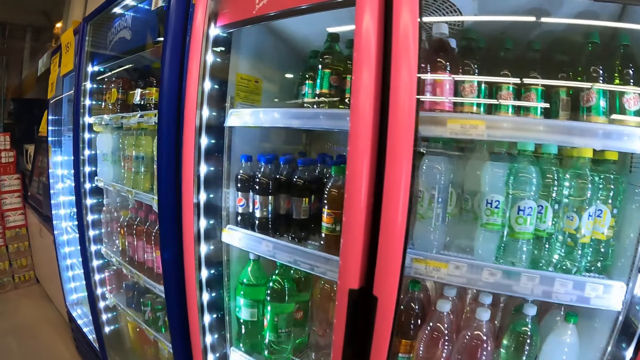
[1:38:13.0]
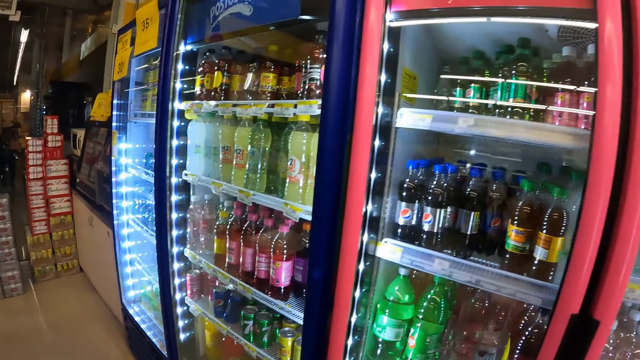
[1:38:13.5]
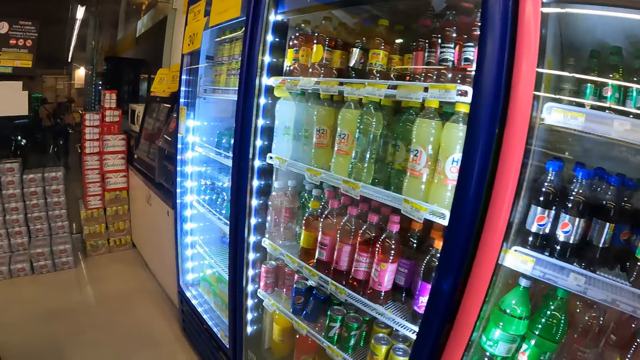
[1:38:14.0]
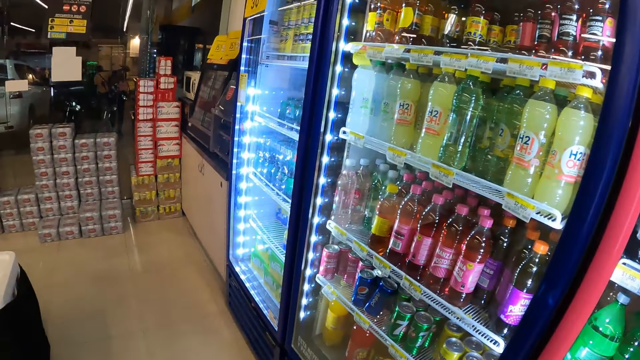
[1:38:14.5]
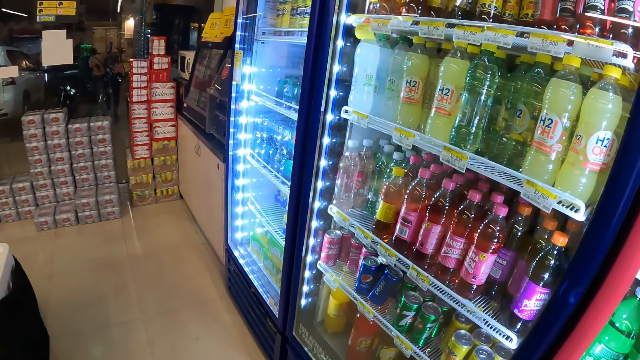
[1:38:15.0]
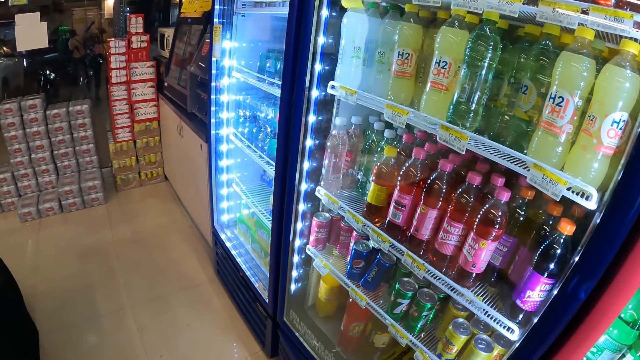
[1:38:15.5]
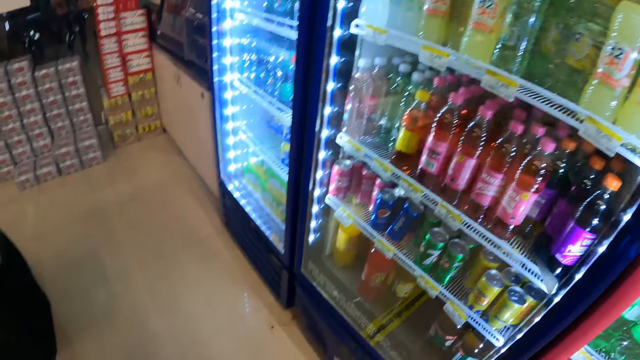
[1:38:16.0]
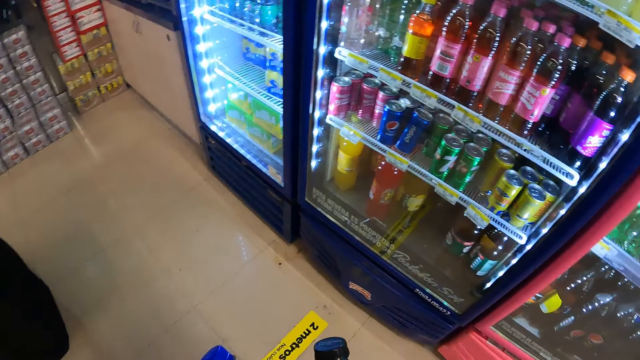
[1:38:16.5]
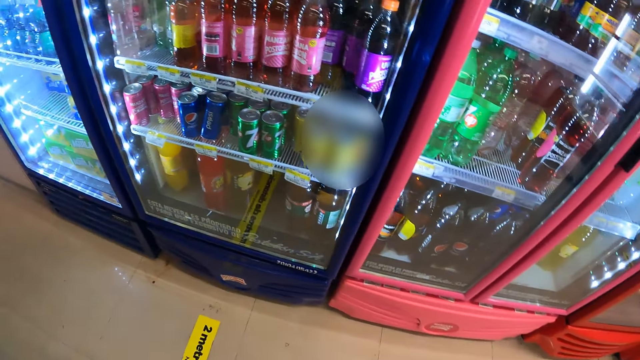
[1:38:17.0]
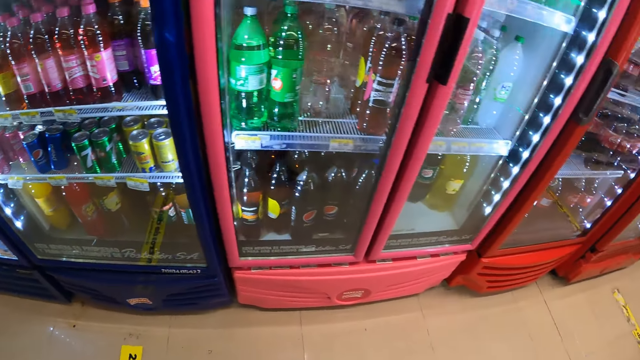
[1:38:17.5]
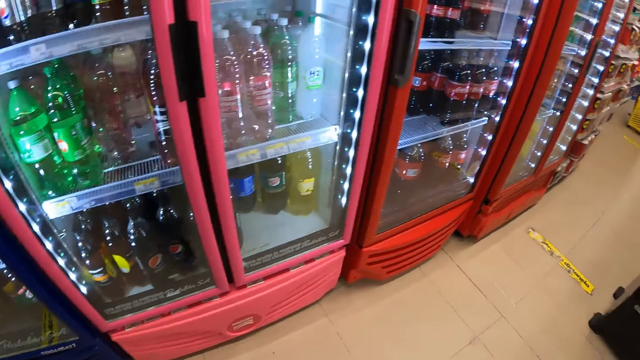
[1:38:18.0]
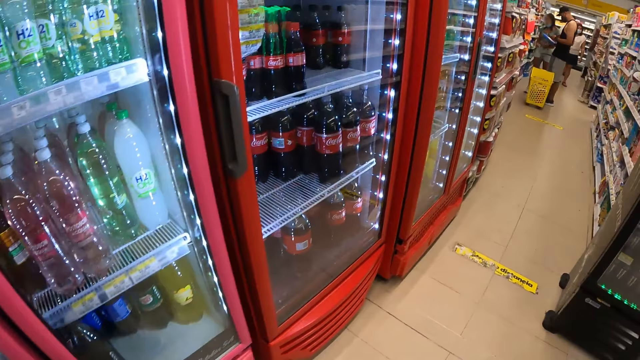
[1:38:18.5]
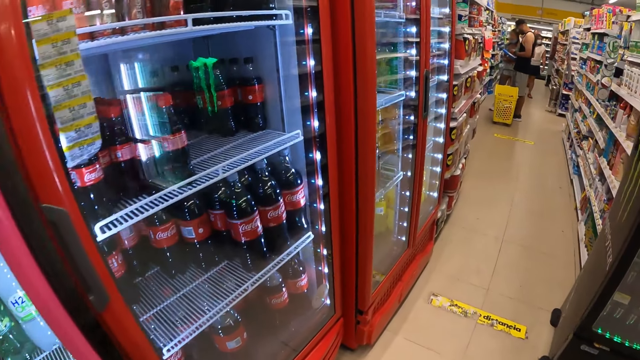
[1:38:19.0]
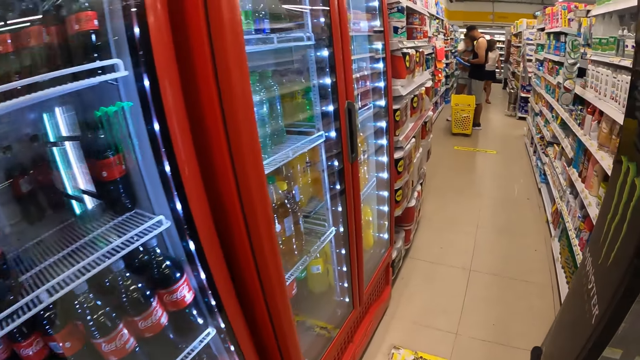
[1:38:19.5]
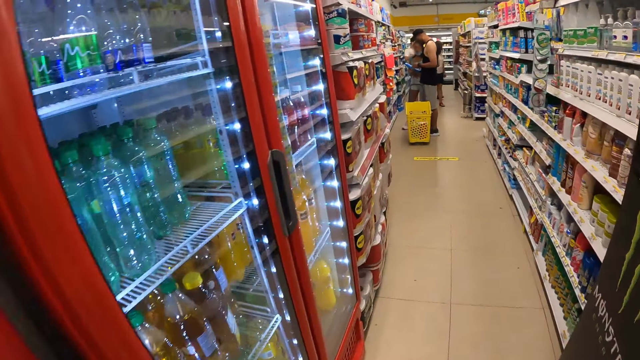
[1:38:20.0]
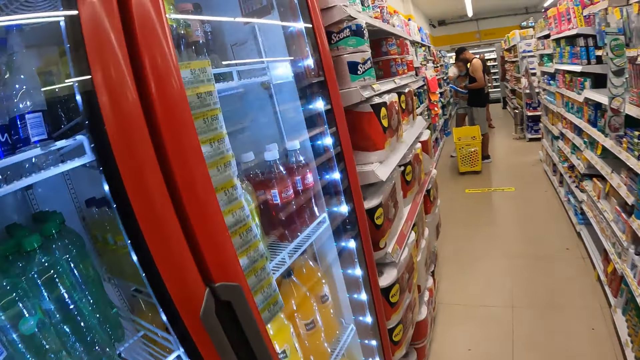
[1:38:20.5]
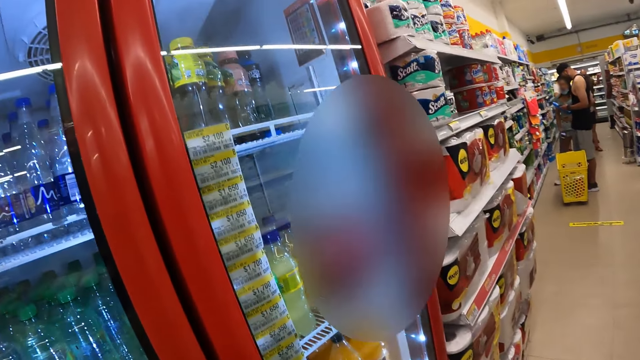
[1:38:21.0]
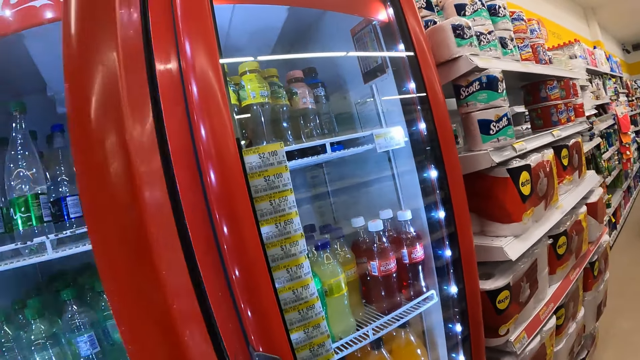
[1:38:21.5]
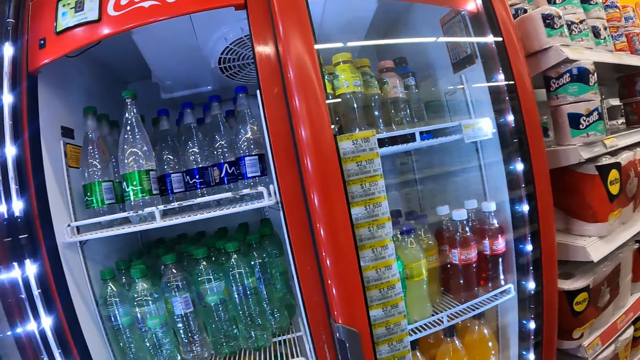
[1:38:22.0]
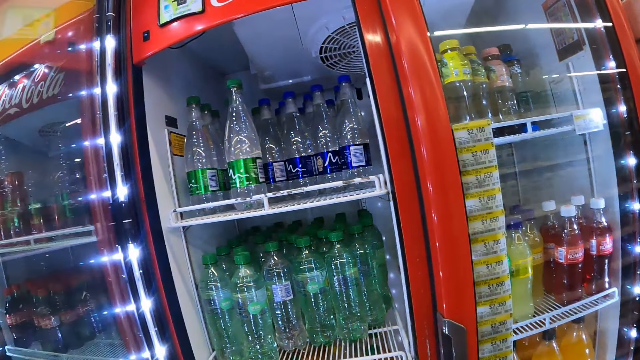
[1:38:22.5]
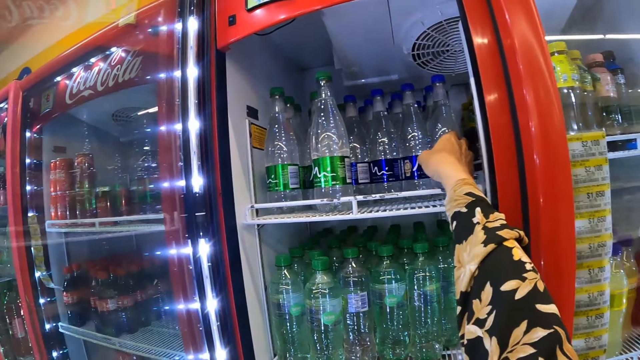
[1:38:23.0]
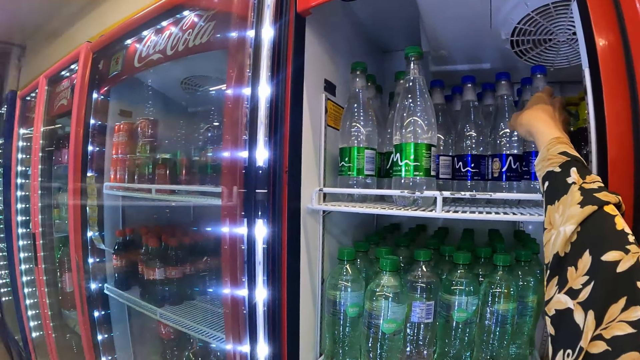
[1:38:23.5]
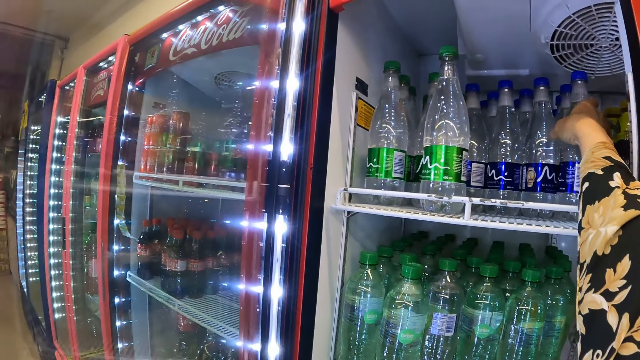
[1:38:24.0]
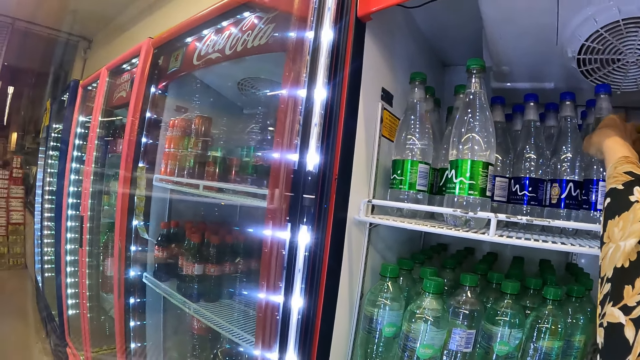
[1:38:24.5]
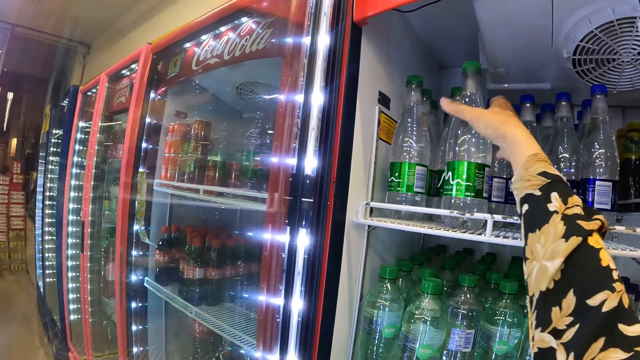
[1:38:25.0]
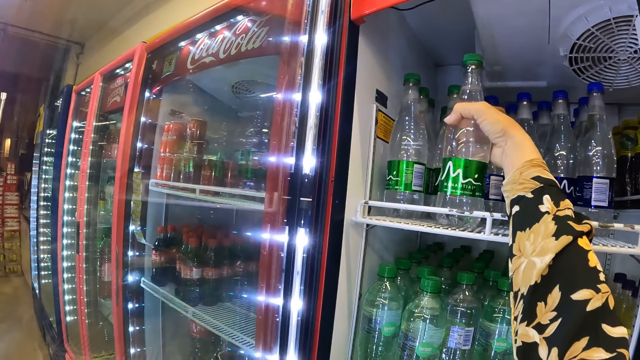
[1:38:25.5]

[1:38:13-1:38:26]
The camera wearer looks around. She opens the display cooler in the grocery store with her left hand. She touches a bottled water from the display cooler with her right hand.

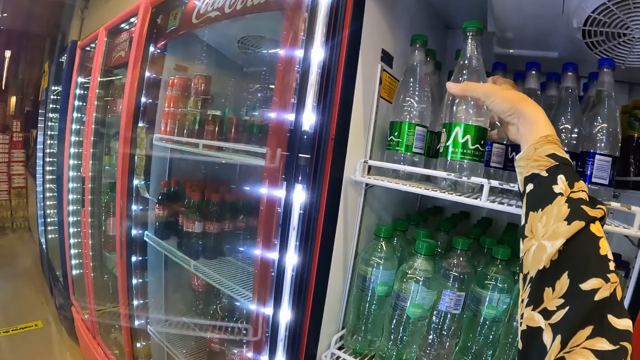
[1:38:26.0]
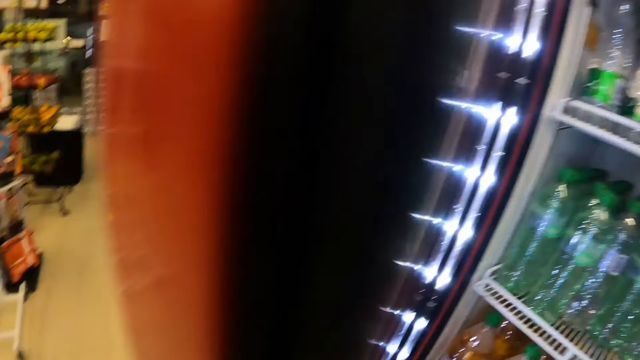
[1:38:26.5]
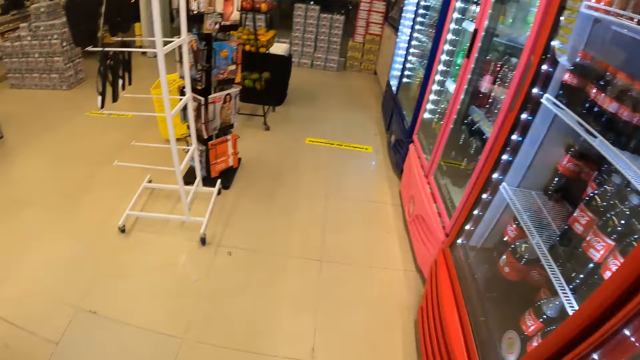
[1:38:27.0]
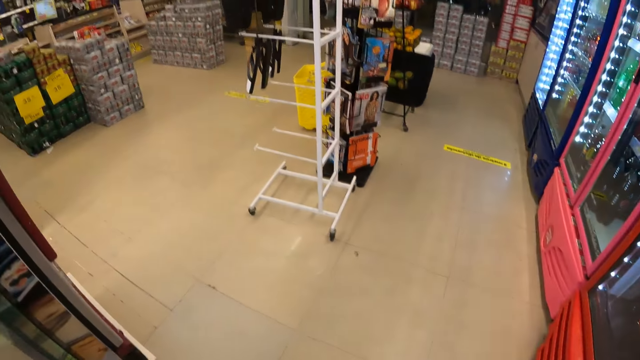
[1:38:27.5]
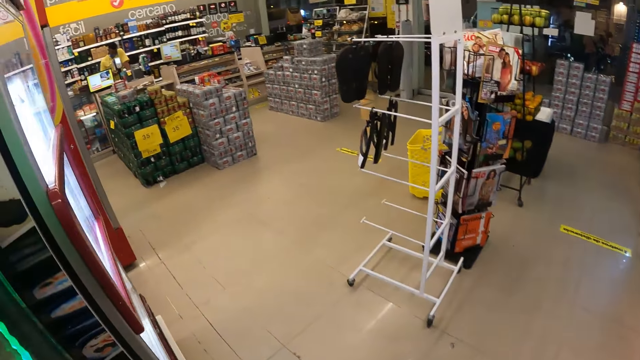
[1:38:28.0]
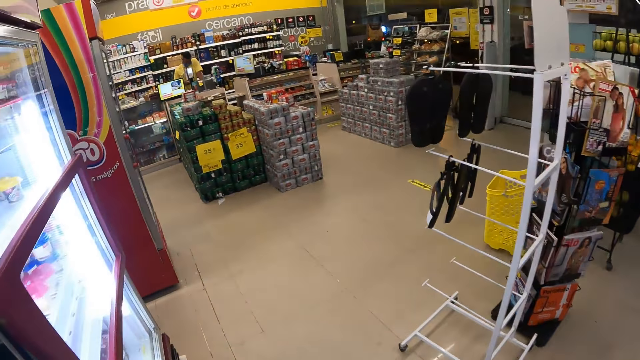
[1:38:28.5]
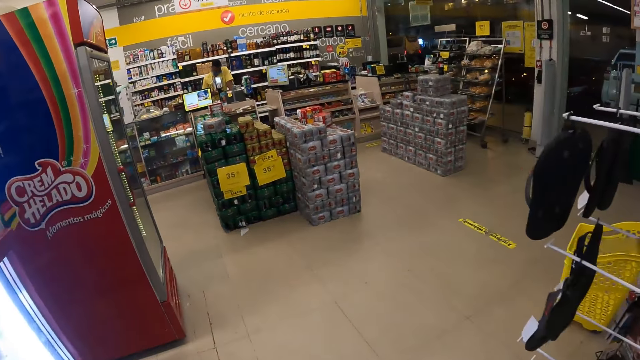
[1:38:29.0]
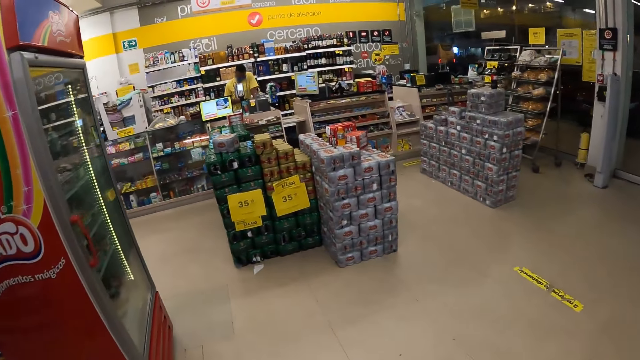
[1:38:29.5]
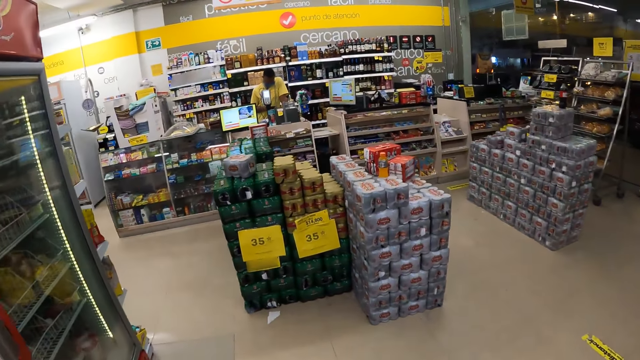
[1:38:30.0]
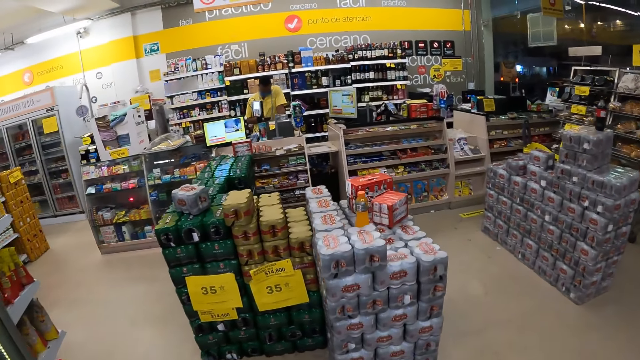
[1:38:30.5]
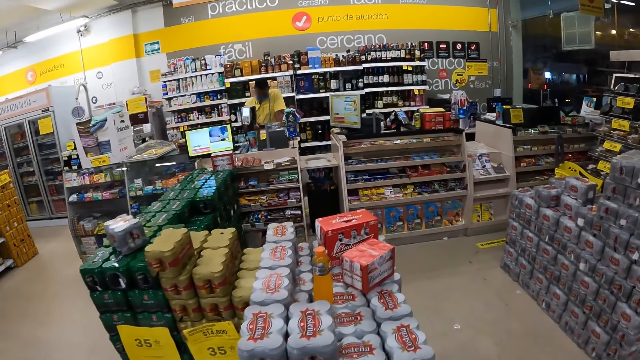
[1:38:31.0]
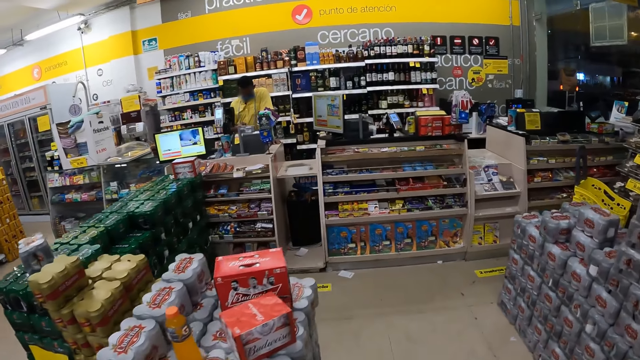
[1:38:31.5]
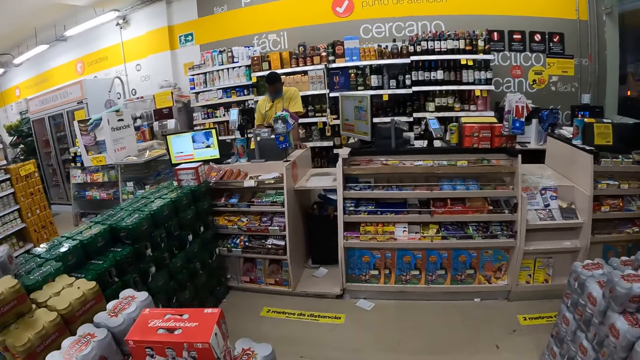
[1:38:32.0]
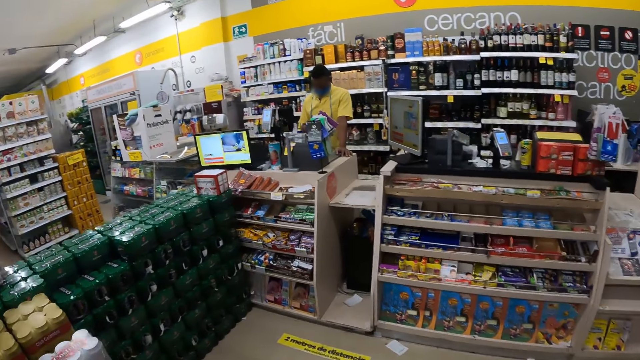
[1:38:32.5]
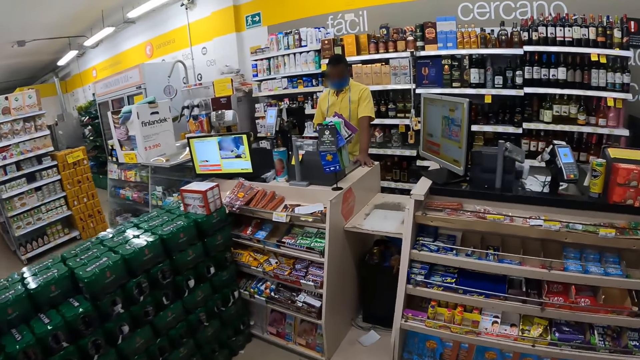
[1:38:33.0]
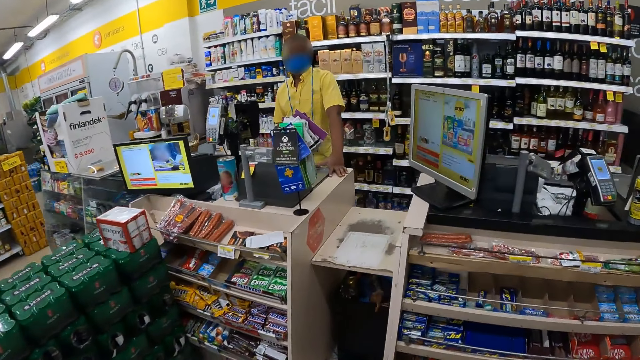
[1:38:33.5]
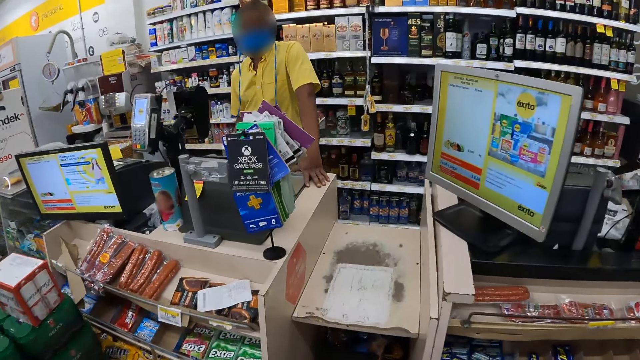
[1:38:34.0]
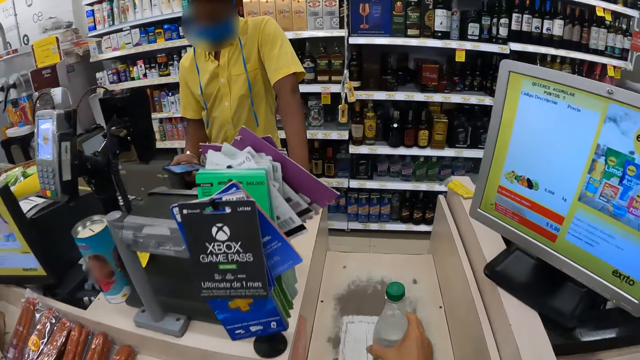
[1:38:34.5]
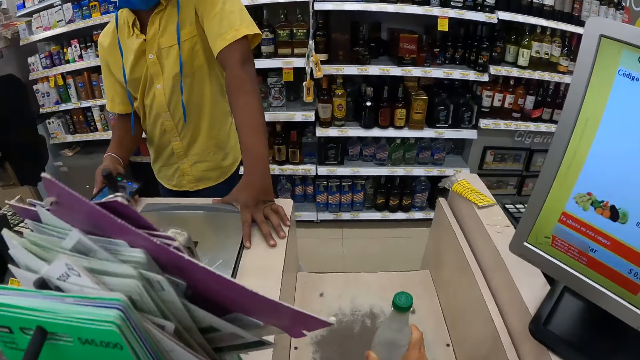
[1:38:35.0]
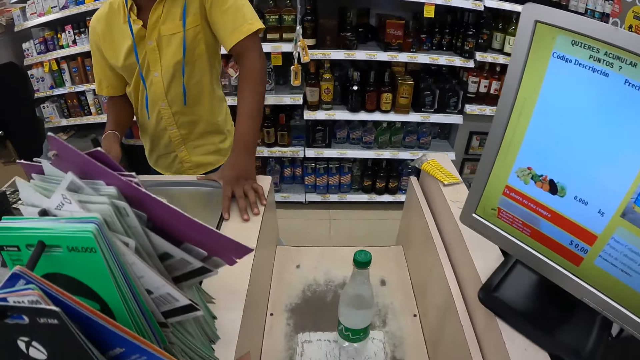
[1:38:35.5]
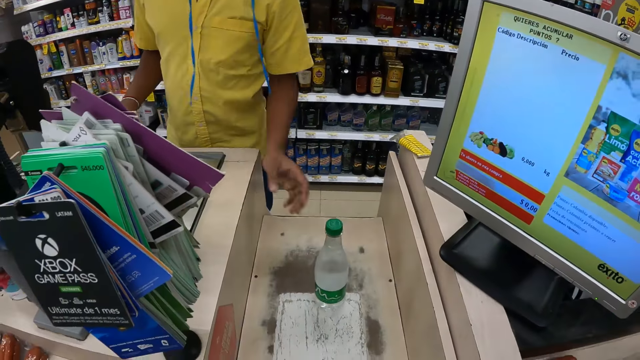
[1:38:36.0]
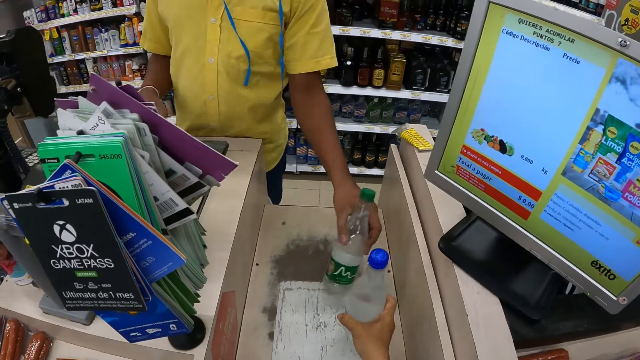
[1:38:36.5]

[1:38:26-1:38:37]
The camera wearer picks a bottled water from the display cooler with her right hand. She walks to the cashier. She drops the bottled water on a counter table with her right hand. She gives the bottle to the cashier. The cashier picks the bottled water from the counter table with his left hand.
